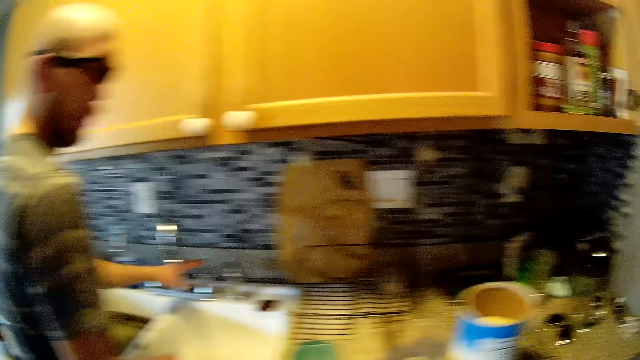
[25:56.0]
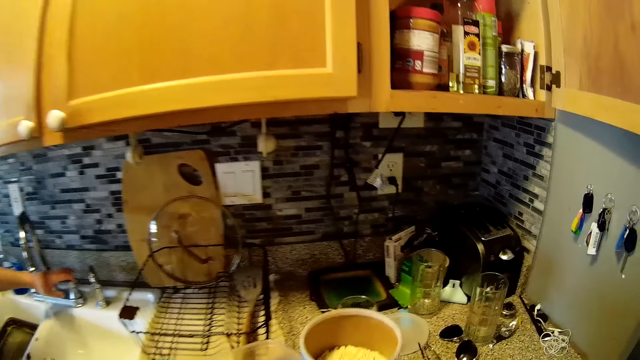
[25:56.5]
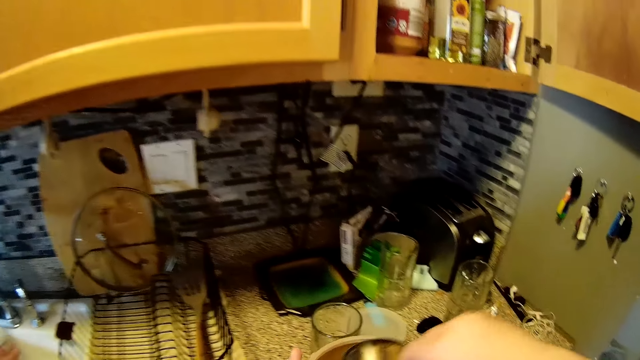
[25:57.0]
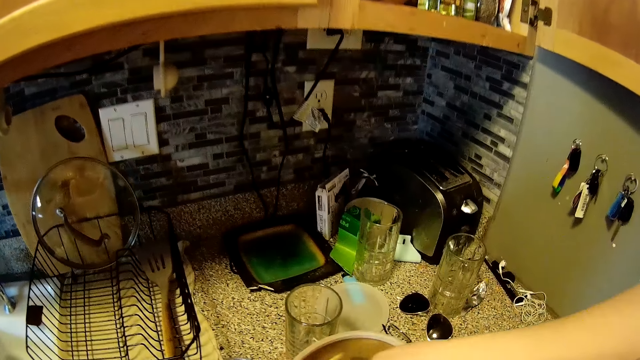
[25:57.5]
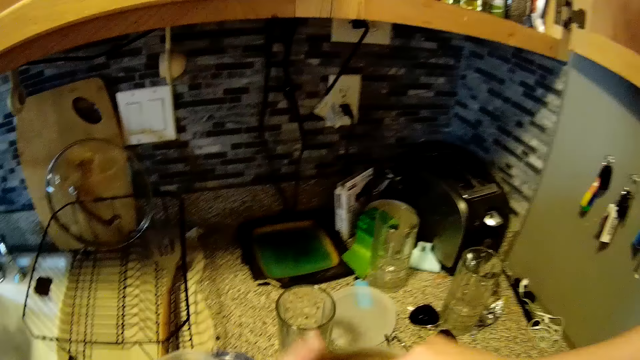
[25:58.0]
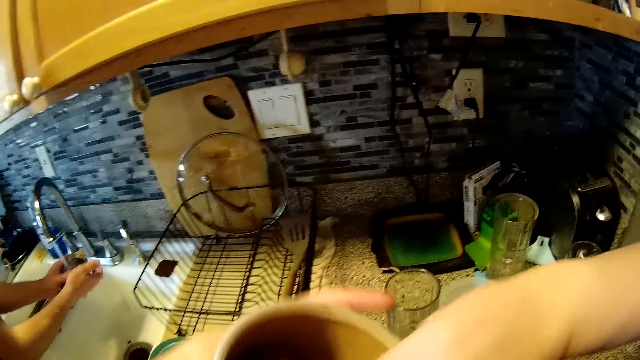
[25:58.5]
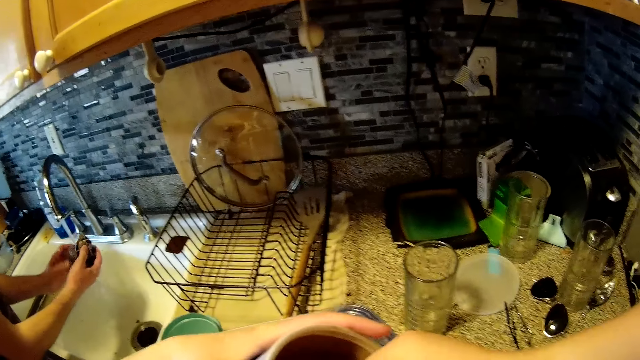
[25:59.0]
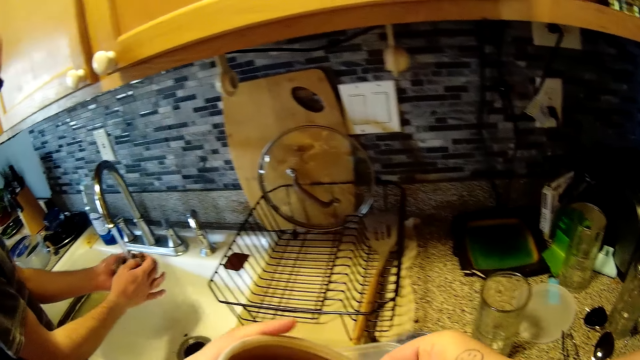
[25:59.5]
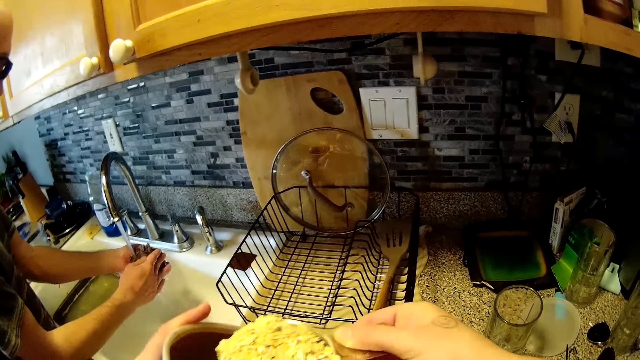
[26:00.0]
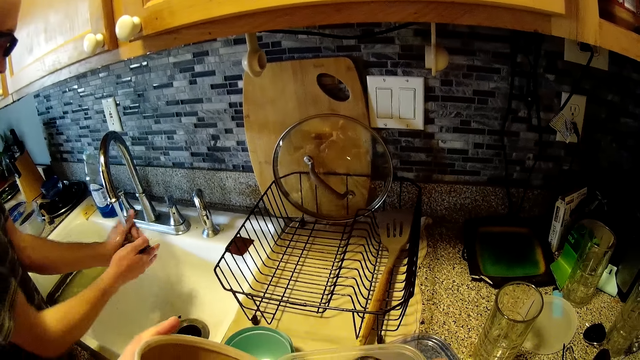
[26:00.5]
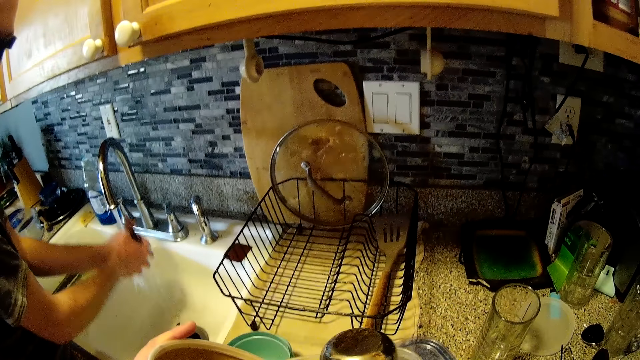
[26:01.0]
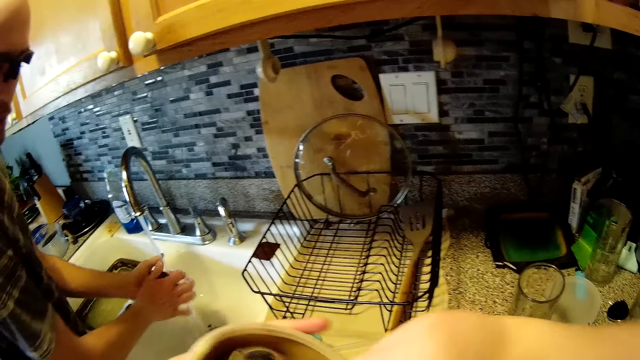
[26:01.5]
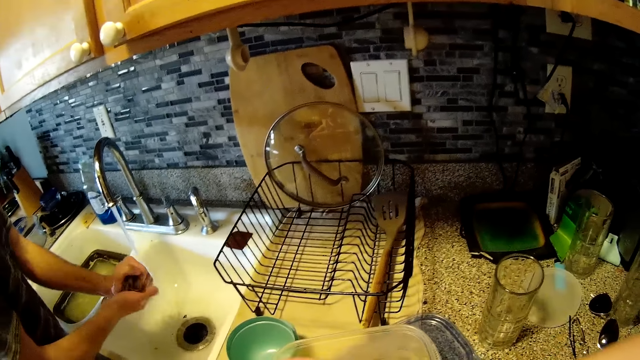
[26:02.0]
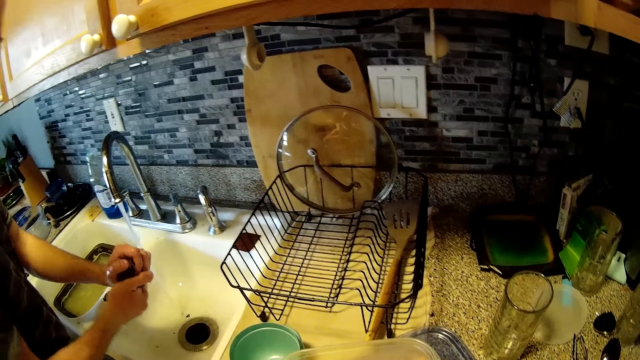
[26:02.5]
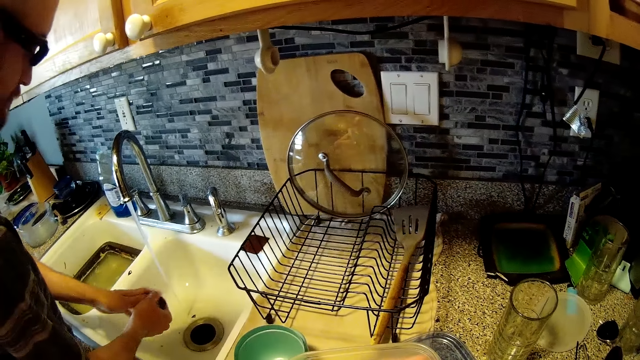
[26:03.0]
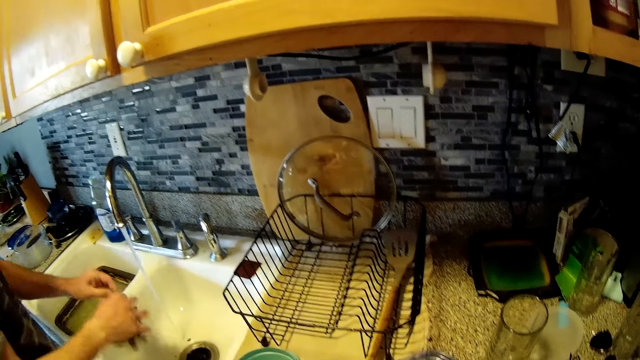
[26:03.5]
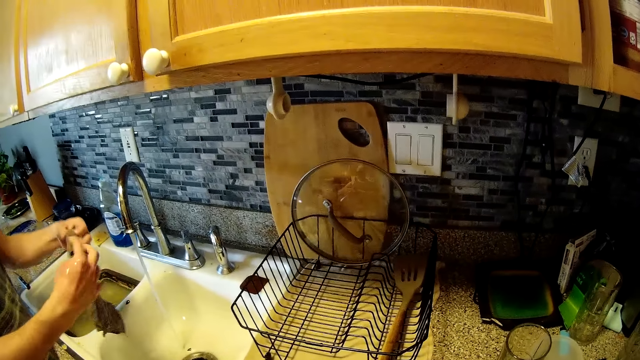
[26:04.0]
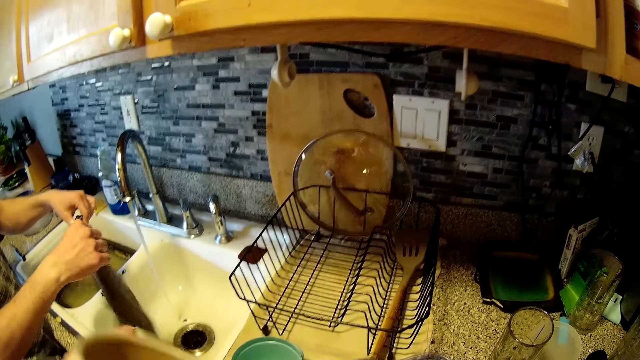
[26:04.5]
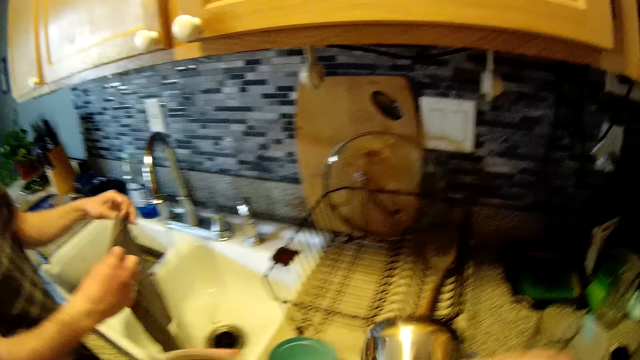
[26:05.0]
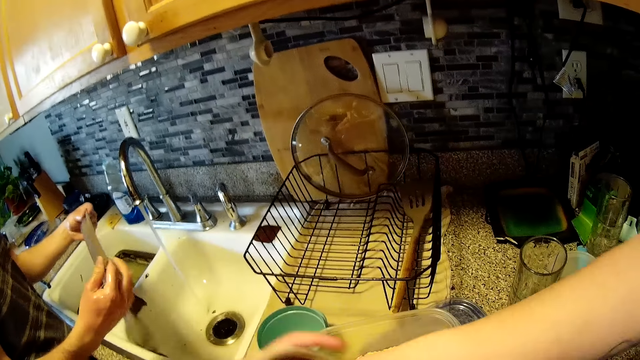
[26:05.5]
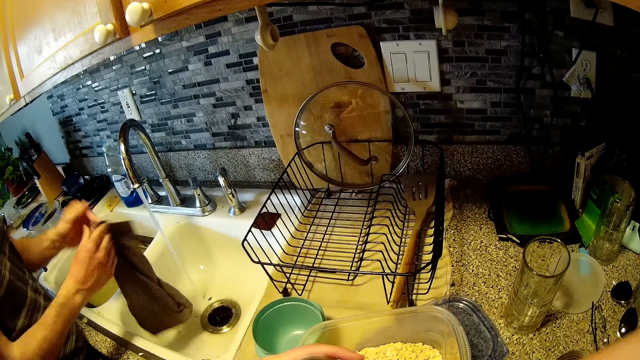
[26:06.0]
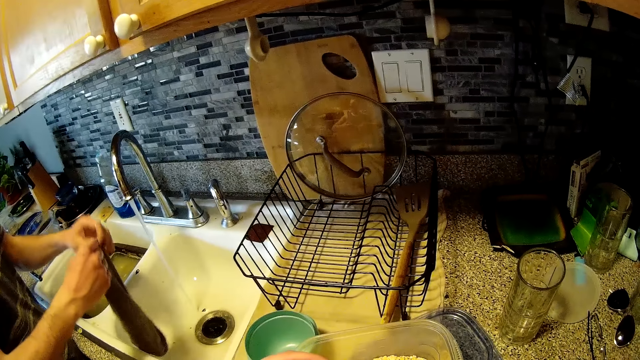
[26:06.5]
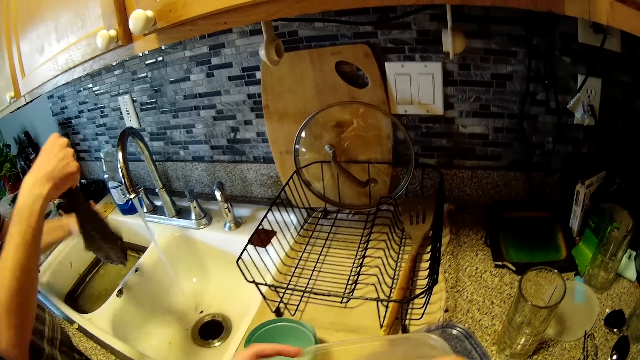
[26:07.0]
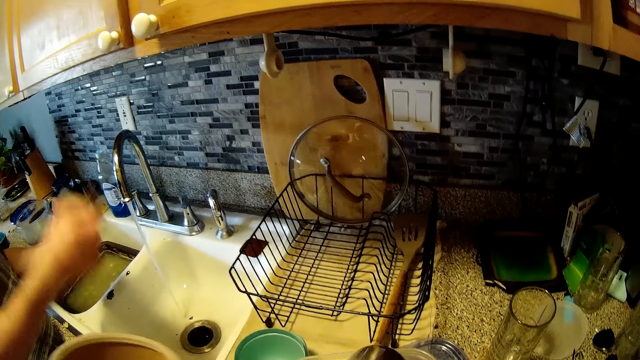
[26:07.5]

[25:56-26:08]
The camera wearer turns around. The man turns on the tap in the kitchen sink with his left hand. The camera wearer scoops some oats from the can of oats with the measuring spoon in her right hand. She lifts a container with her left hand. The man rinses a piece of cloth in his right hand with water from the tap. The camera wearer pours the oats into a plate on the kitchen countertop. The man squeezes out water from the piece of cloth into the sink with both hands. The camera wearer scoops some oats from the can of oats with the measuring spoon in her right hand. She pours the oats into the plate on the kitchen countertop. She talks to the man. She scoops some oats from the can of oats with the measuring spoon in her right hand. The man folds the piece of cloth with both hands. The camera wearer pours the oats into the plate on the kitchen countertop.

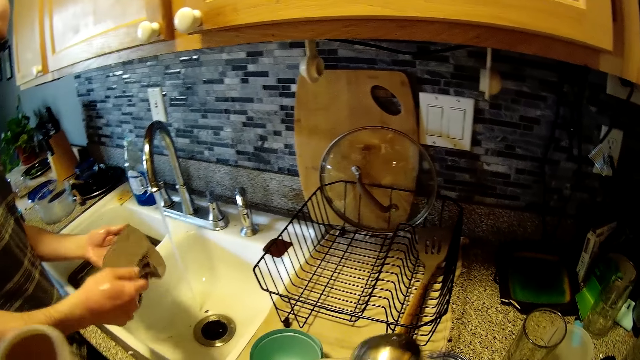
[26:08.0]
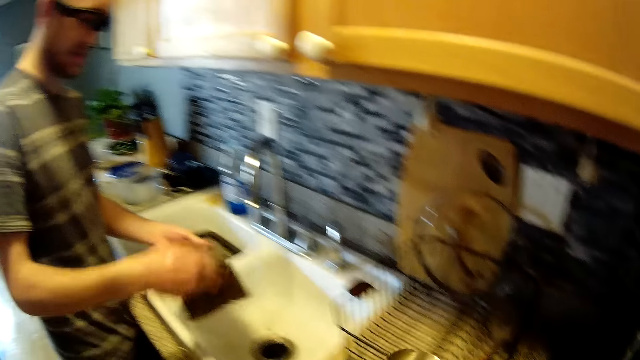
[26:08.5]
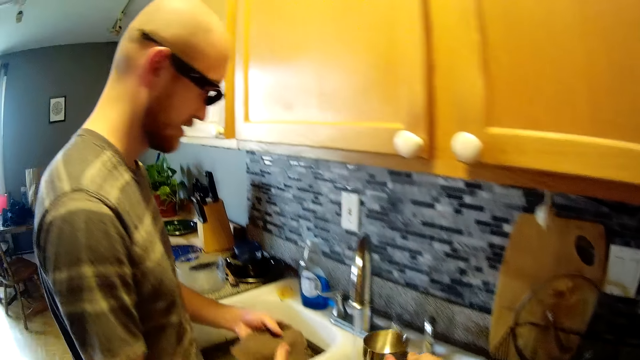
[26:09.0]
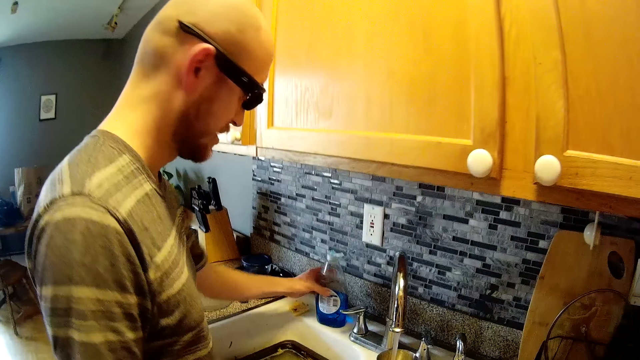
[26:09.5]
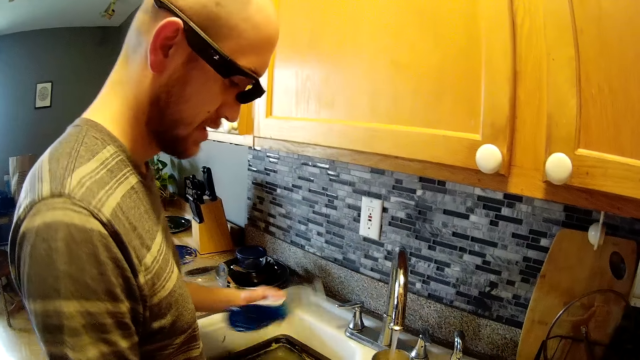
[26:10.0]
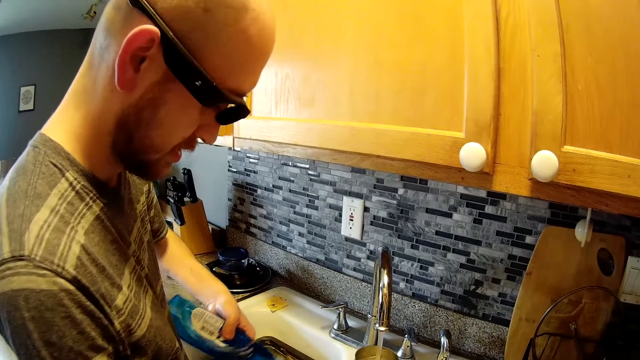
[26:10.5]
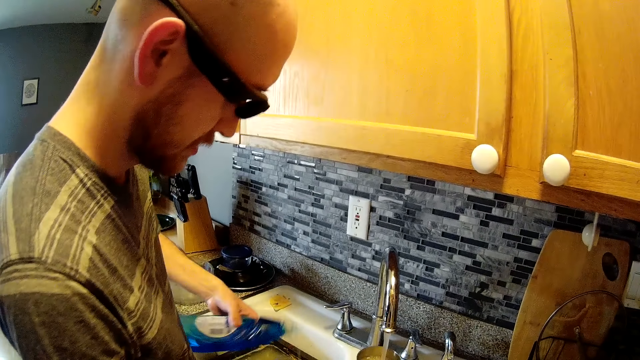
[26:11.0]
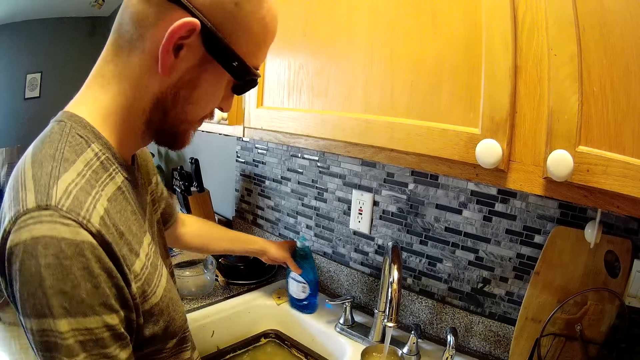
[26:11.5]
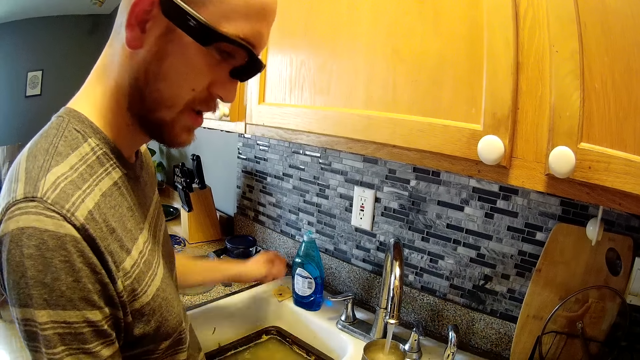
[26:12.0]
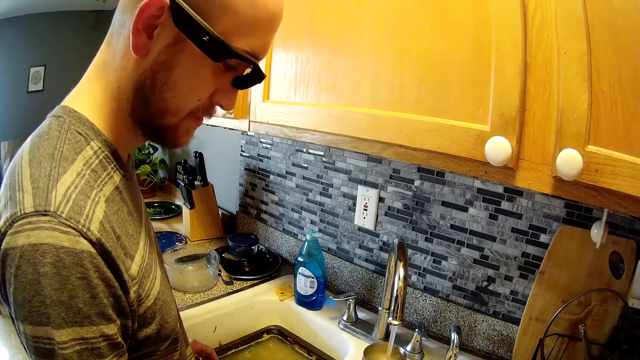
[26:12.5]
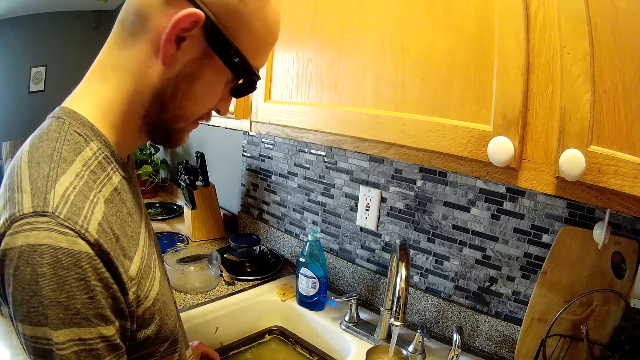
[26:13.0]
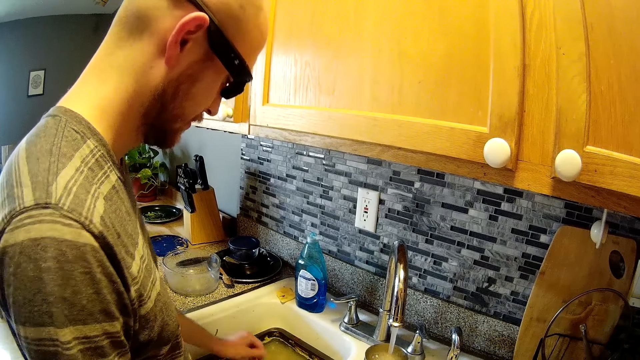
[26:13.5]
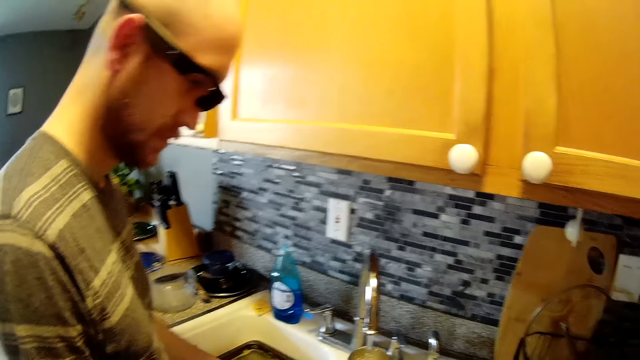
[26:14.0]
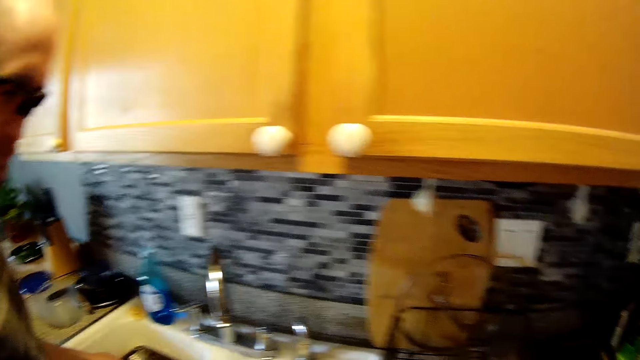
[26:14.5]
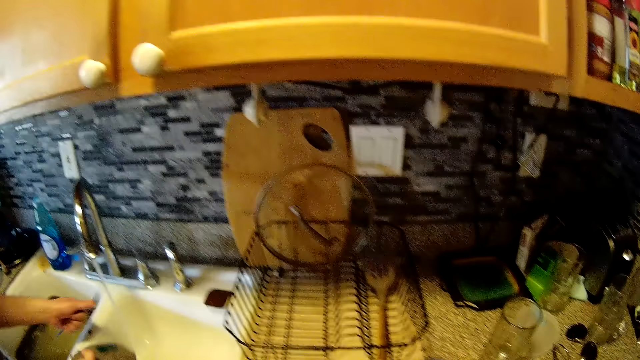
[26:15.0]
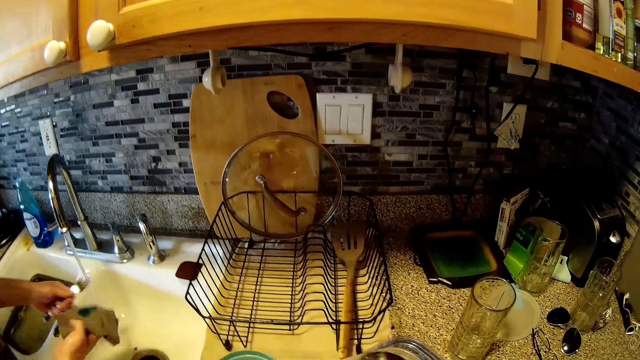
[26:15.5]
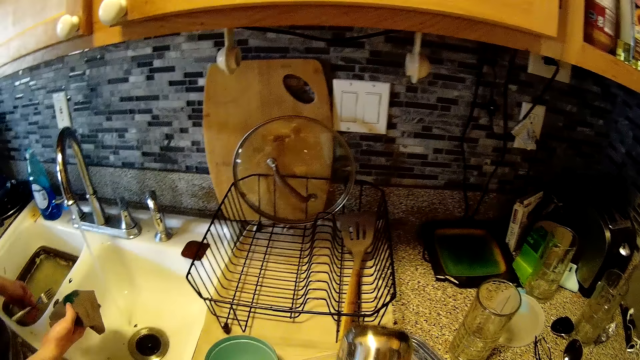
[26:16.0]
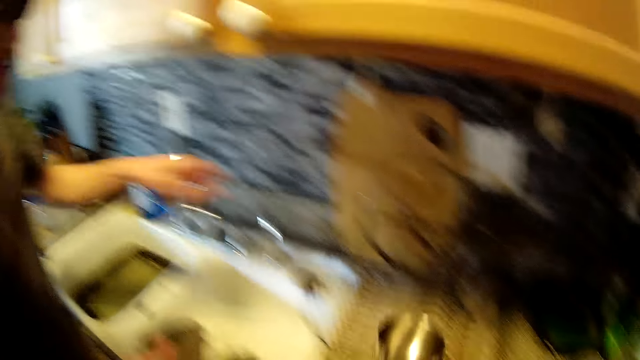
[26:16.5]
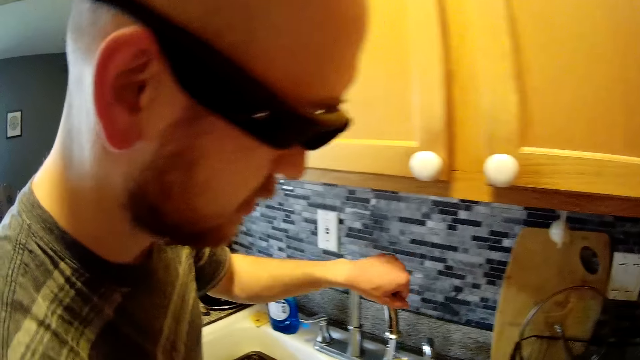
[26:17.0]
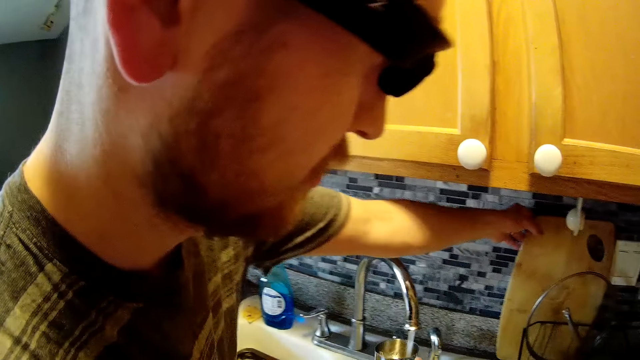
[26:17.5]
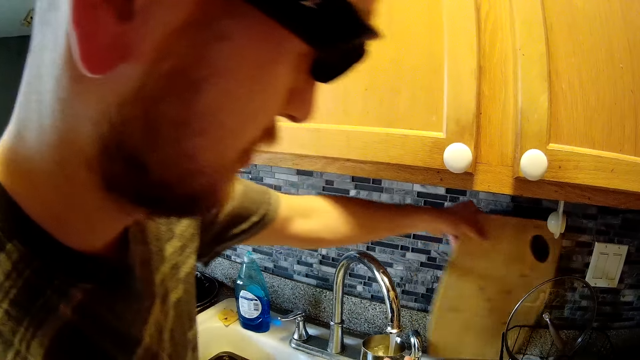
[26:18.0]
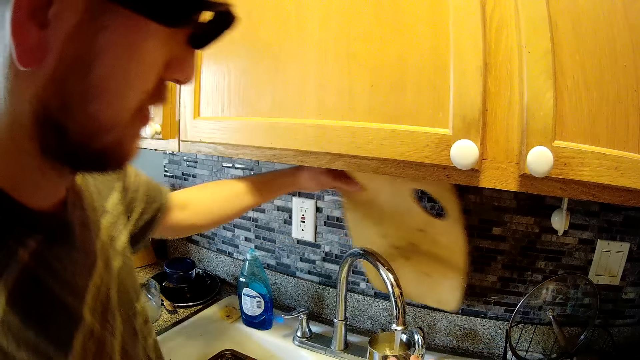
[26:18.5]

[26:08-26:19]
The man talks to the camera wearer. The camera wearer talks to the man. She fetches water from the tap with the measuring spoon or scoop in her right hand. The man picks up a bottle of liquid soap from the kitchen sink with his left hand. He pours some of the liquid soap on a piece of cloth. He drops the bottle of liquid soap on the kitchen sink. The camera wearer talks to the man. She removes the scoop from the tap. She pours the water in the measuring spoon into the plate on the kitchen countertop. The man rinses a fork in his left hand with water from the tap. He drops the fork into a bowl of water in the kitchen sink. He talks to the camera wearer. He adjusts the tap with his left hand. The camera wearer fetches water from the tap with the measuring spoon in her right hand. The man picks up a chopping board from the kitchen countertop with his left hand.
